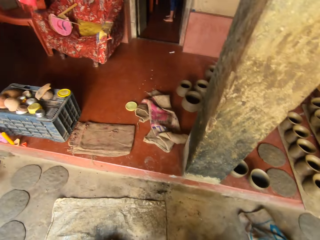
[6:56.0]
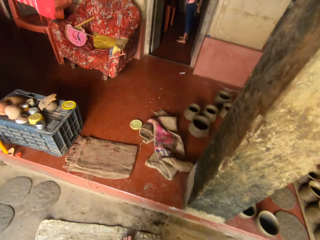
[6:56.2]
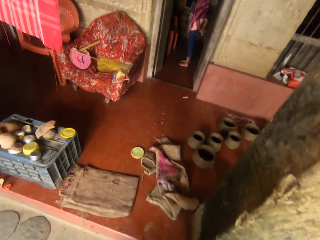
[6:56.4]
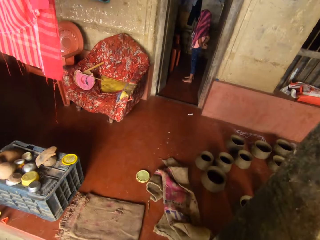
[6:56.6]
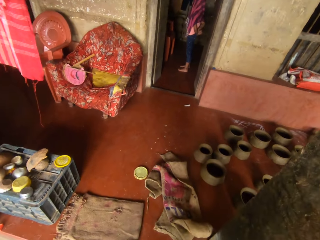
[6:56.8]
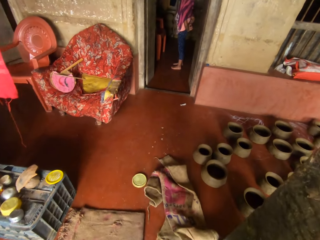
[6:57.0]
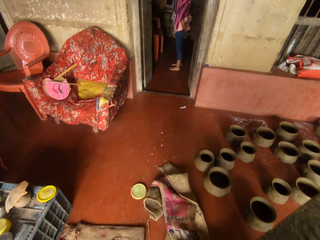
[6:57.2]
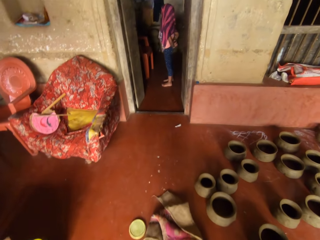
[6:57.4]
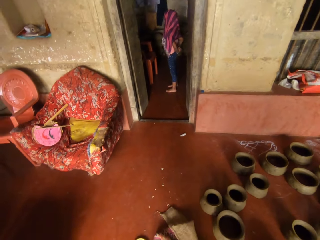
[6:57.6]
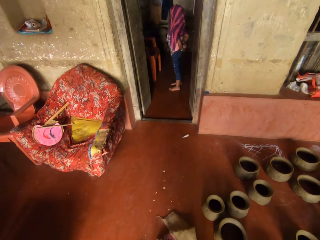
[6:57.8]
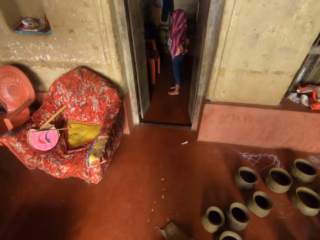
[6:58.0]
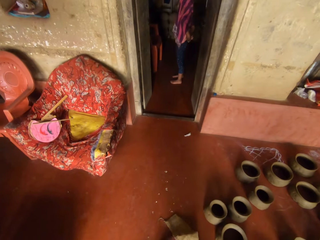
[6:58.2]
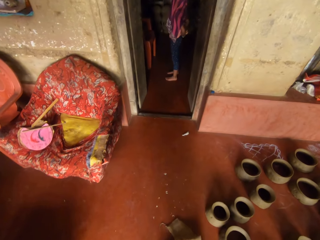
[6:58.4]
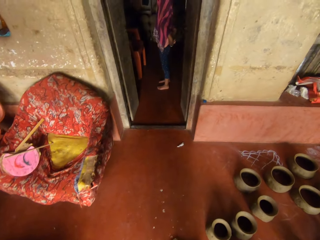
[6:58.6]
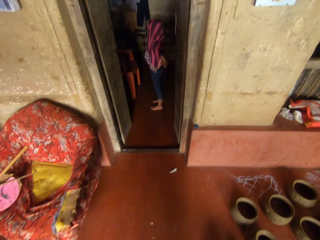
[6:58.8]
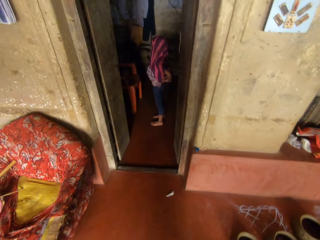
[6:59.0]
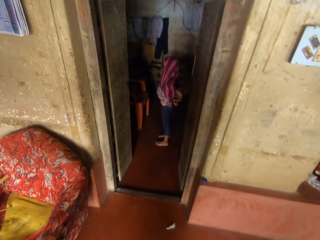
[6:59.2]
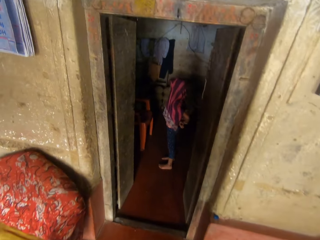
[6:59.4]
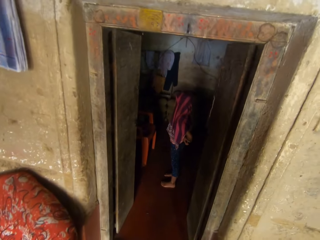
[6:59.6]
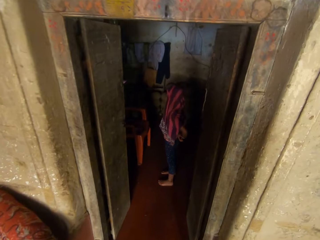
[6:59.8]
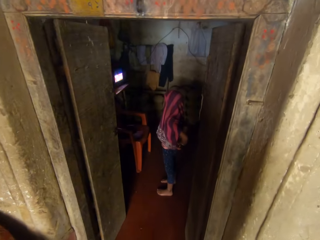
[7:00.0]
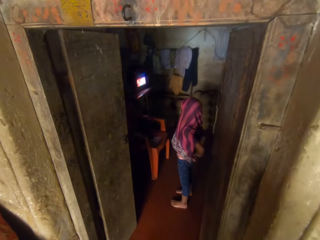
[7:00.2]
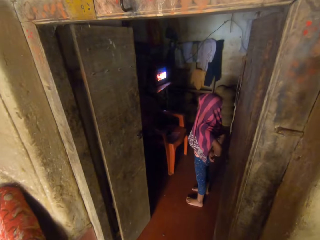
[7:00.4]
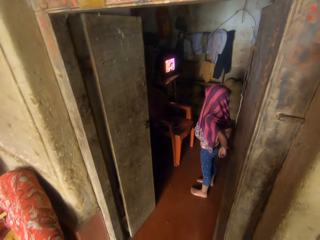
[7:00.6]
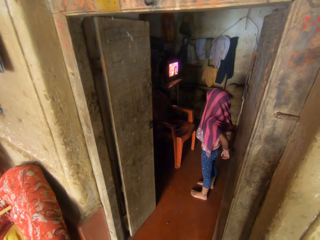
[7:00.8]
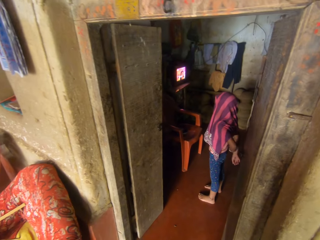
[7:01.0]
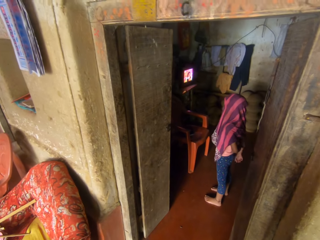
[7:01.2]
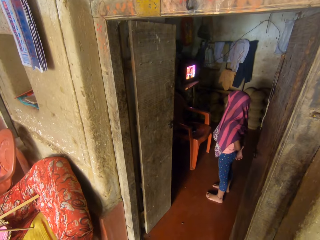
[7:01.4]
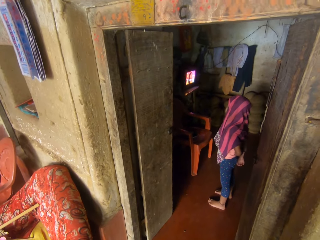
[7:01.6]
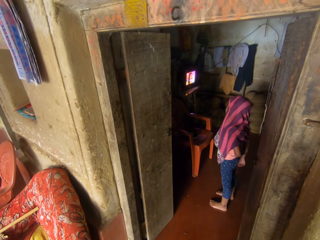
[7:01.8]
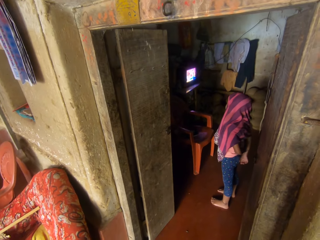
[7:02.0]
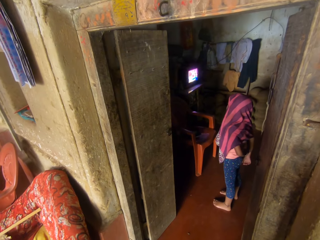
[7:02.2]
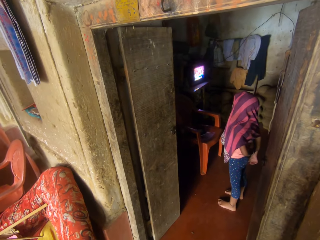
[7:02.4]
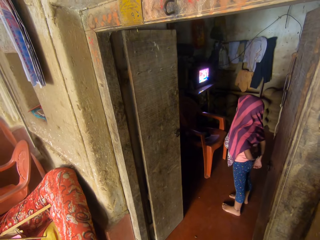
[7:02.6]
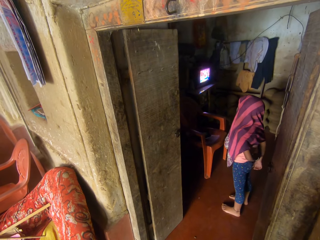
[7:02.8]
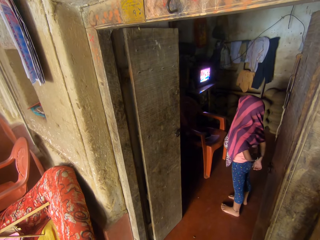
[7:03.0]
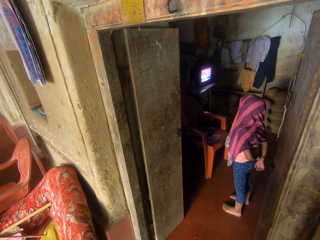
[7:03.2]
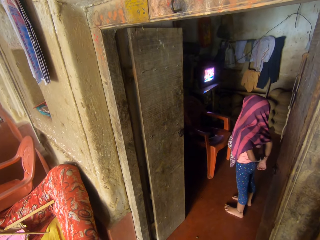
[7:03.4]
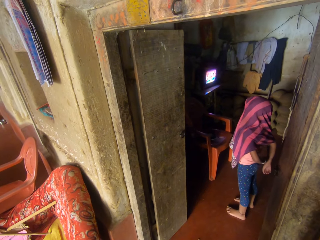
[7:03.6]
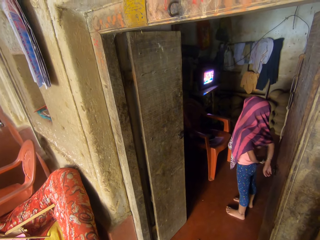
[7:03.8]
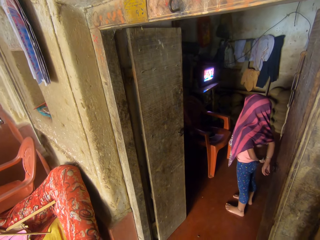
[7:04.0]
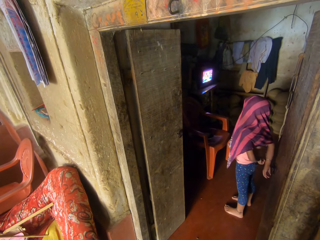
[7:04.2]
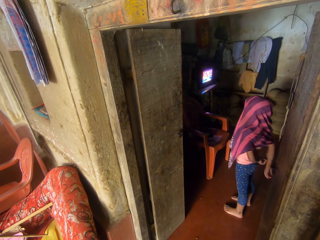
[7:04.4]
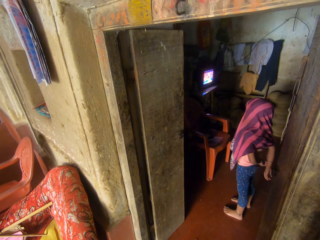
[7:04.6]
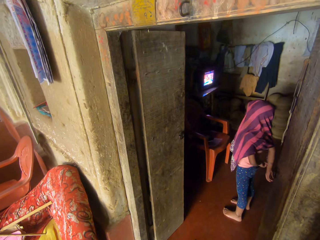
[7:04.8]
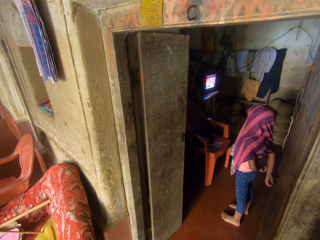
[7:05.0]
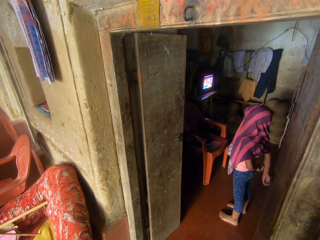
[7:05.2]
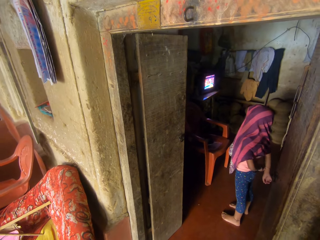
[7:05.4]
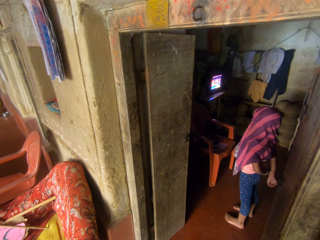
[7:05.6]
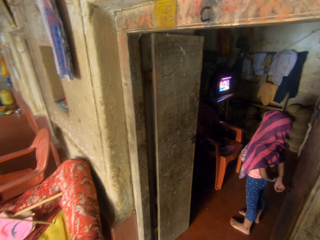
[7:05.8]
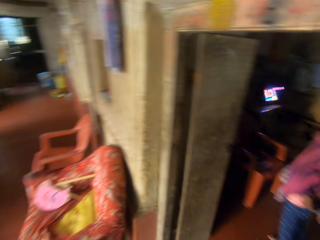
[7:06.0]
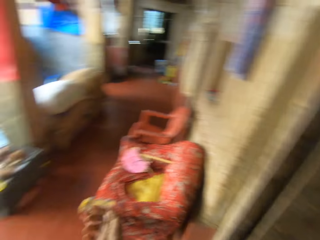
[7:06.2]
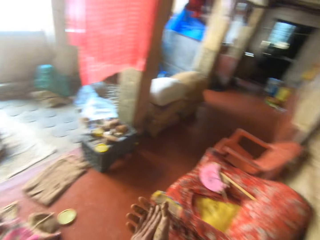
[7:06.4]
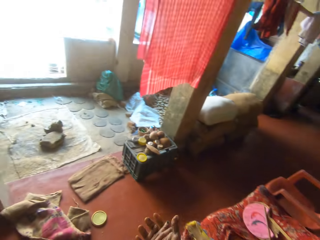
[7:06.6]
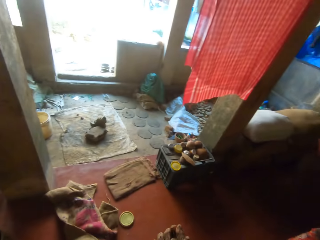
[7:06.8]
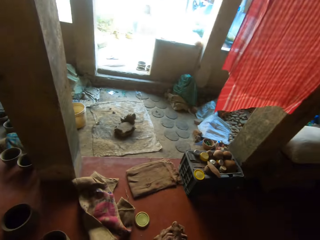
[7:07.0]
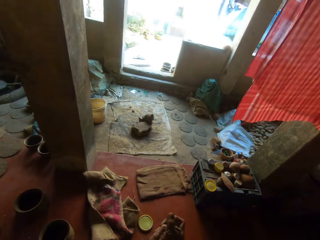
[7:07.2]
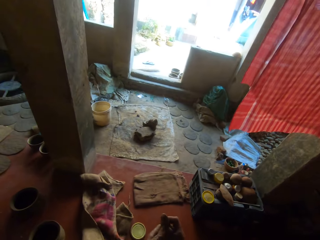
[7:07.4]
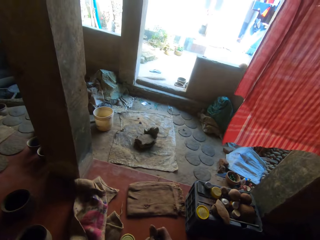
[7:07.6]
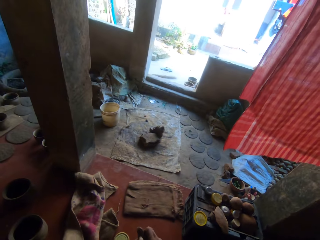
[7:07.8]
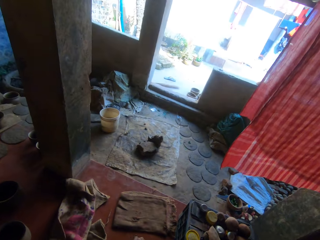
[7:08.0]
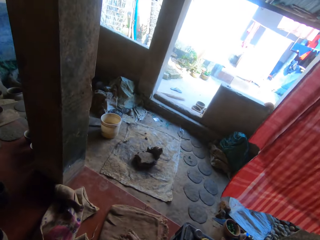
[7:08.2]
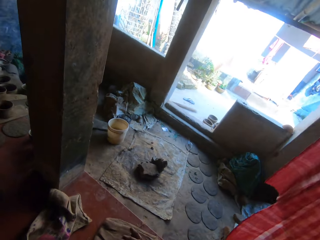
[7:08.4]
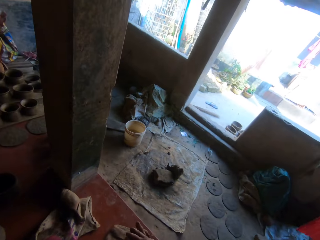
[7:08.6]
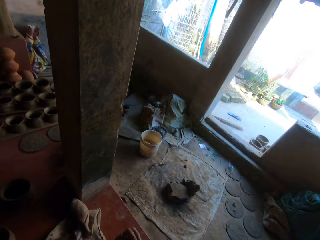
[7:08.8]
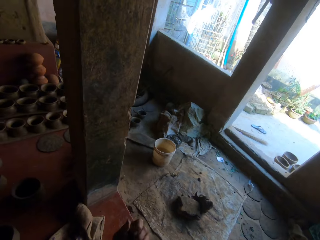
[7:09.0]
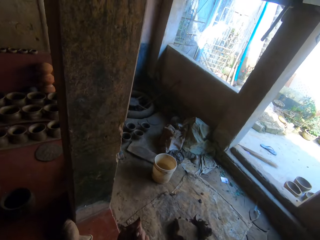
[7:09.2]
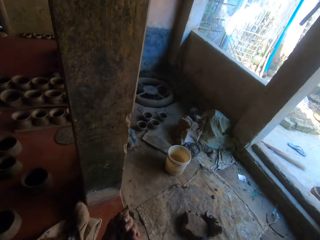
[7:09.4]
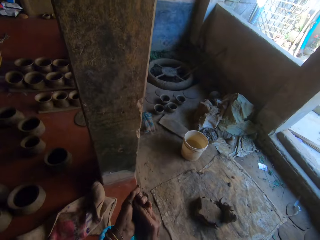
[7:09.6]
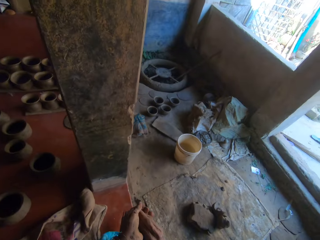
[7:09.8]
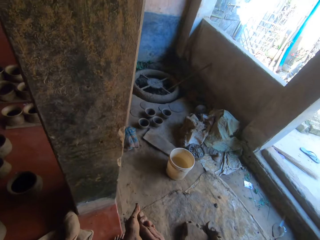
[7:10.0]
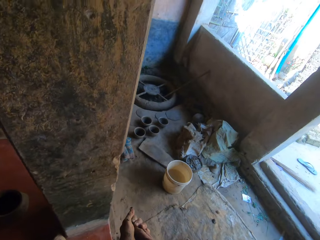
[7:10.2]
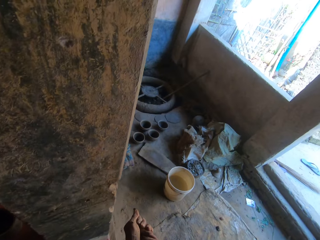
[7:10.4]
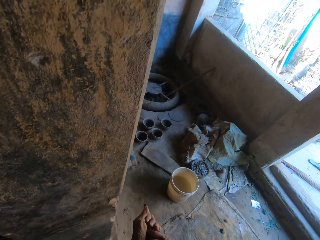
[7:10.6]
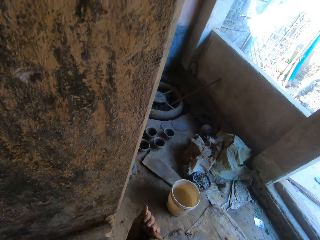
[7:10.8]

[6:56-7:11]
The camera wearer turns back. She rubs her hands. She walks forward and walks left.

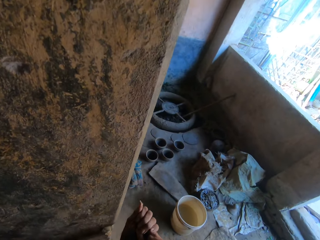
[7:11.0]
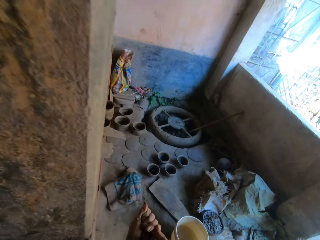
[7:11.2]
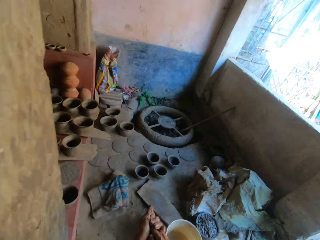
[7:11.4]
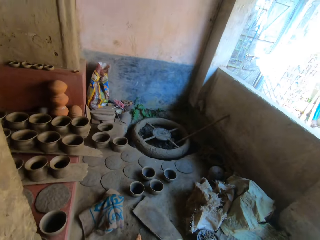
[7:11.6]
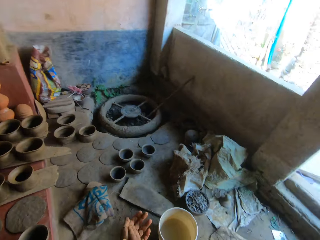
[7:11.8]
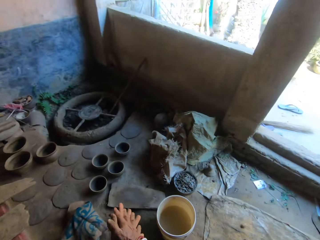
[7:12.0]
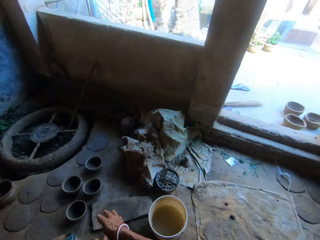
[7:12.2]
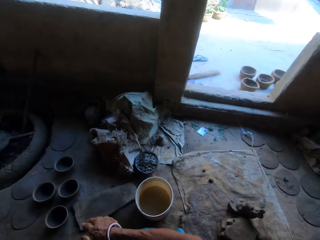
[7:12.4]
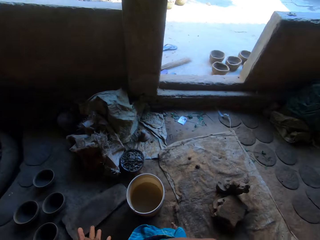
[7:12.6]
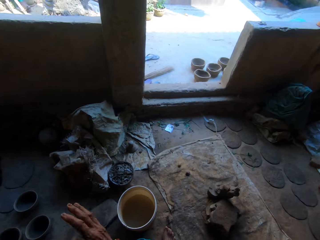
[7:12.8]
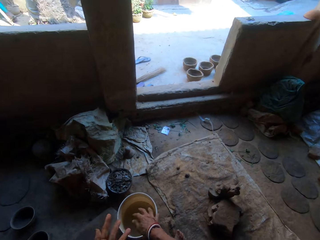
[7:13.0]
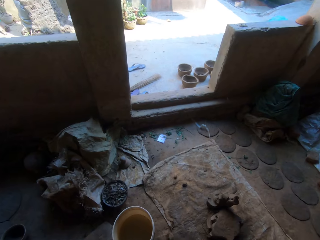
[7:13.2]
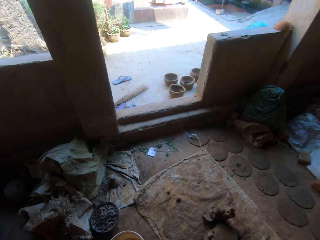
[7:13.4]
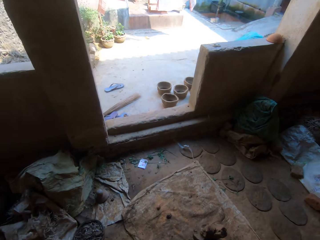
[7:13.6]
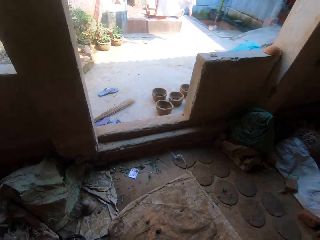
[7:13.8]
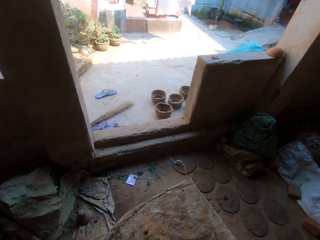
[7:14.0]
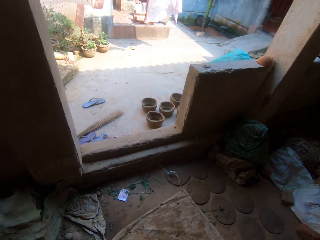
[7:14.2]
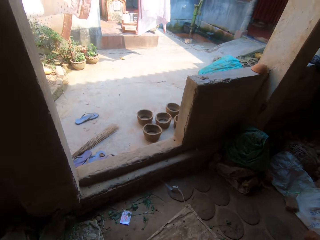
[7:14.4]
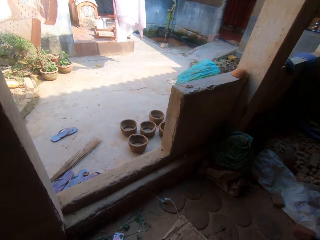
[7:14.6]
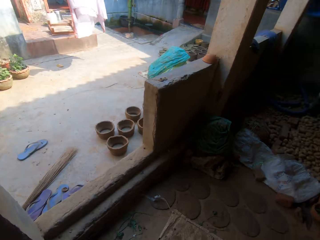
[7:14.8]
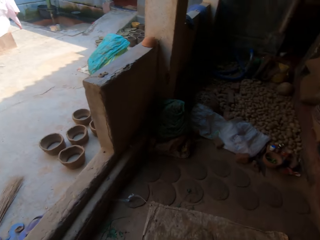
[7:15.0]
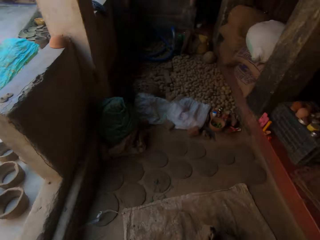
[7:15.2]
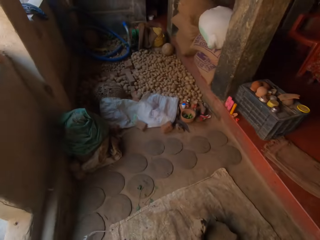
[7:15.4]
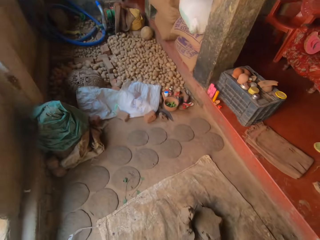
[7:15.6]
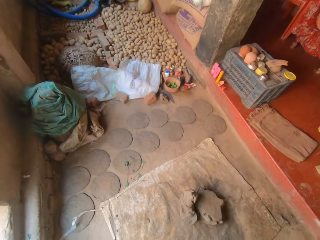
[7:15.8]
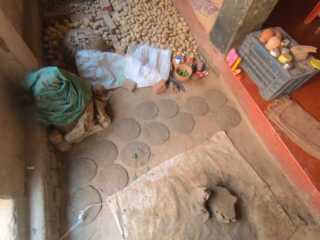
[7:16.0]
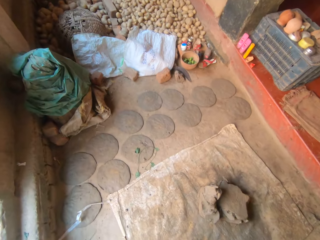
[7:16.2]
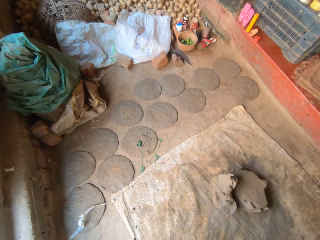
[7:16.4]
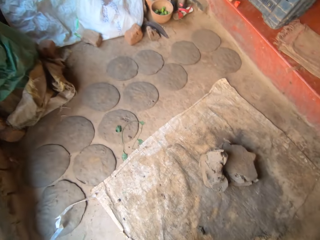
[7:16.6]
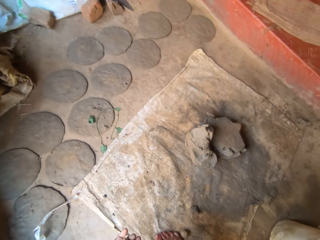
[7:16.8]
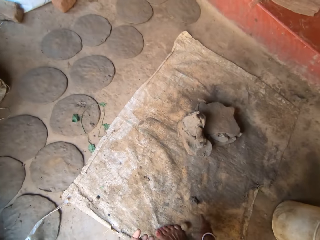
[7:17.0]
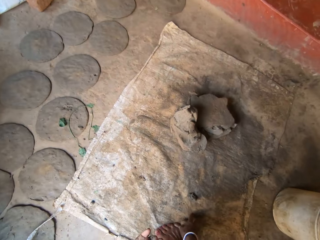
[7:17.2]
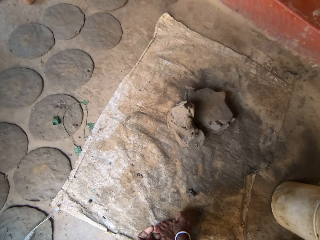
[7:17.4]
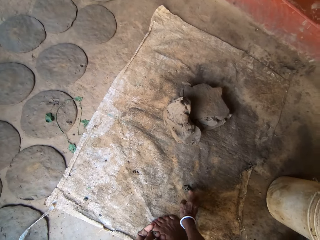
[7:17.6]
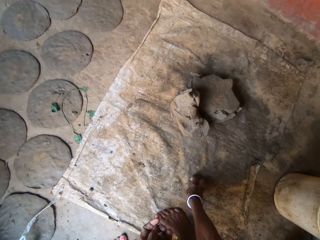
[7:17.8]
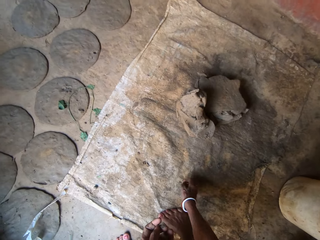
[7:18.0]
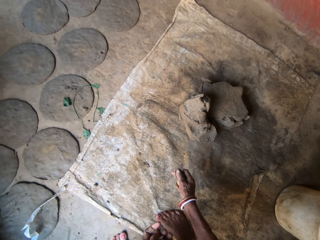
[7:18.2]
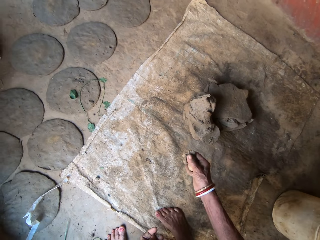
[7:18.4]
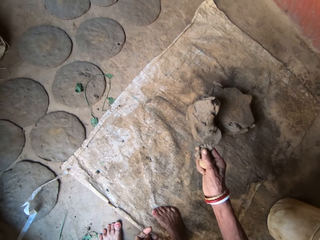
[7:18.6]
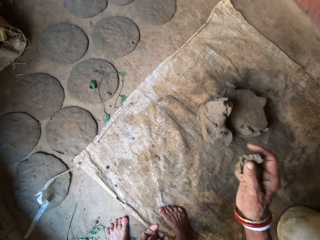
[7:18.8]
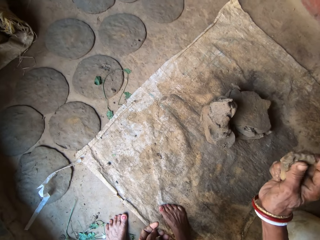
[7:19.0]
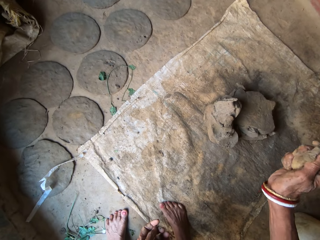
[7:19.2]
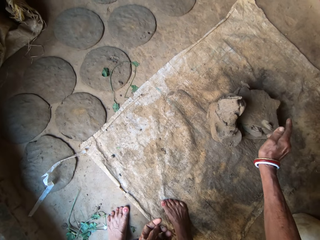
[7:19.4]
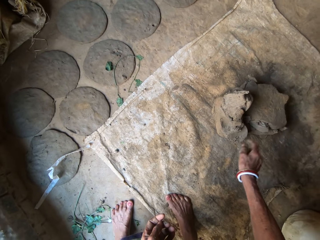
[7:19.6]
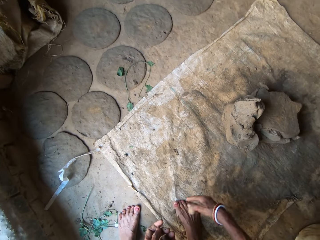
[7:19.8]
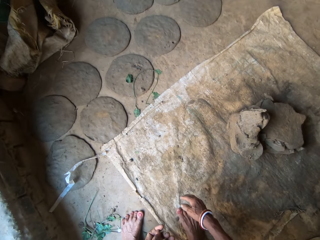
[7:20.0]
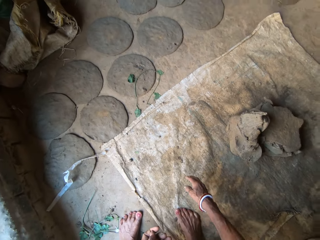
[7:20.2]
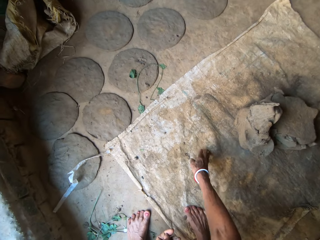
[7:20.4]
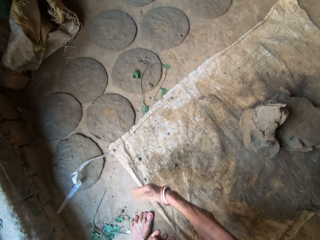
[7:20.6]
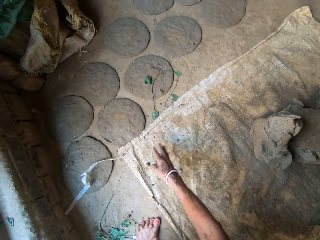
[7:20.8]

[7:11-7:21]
The camera wearer turns right, walks forward, and turns right. They pick up pieces of clay. They throw the pieces of clay on the clay. They remove the pieces of clay from a sack.
